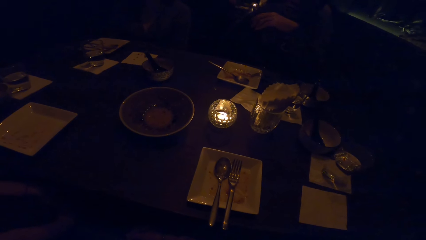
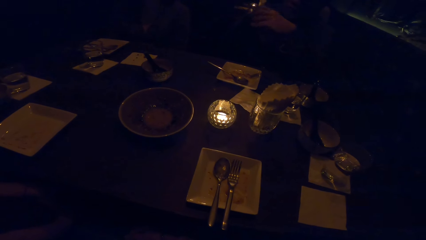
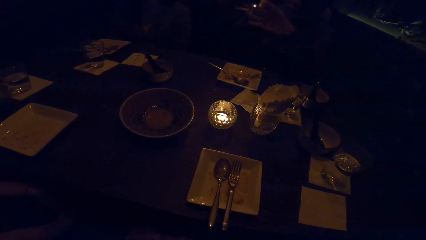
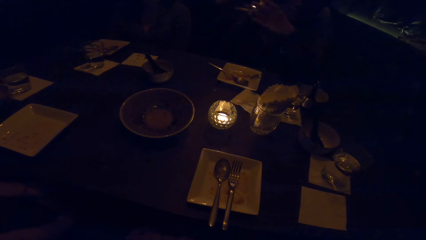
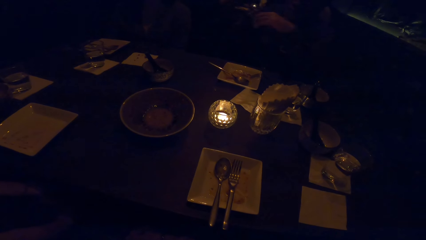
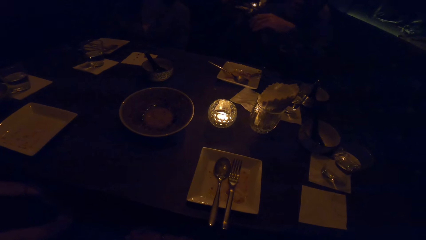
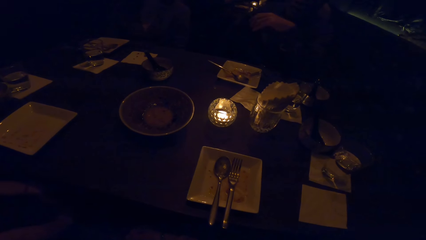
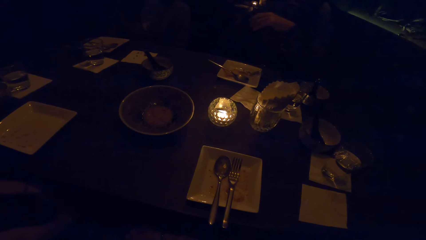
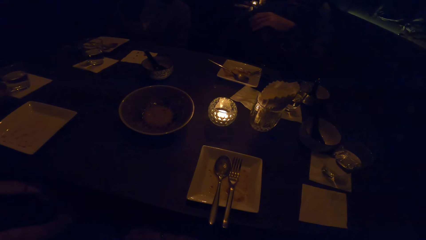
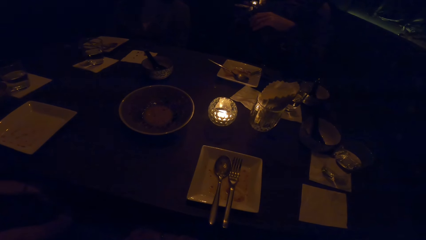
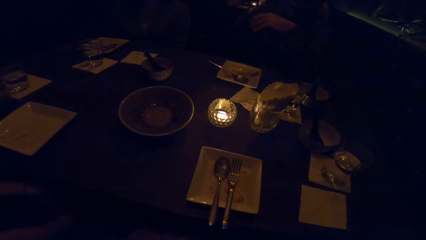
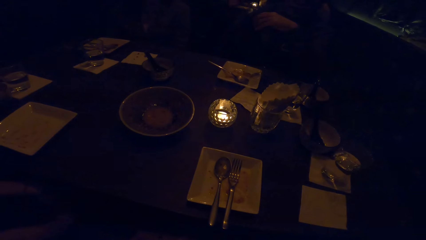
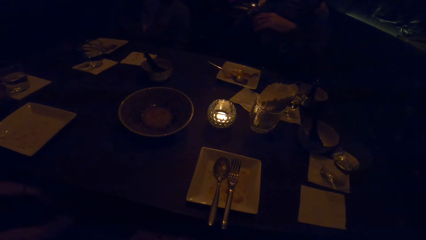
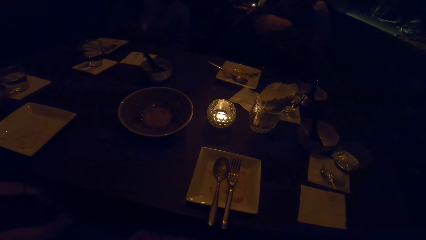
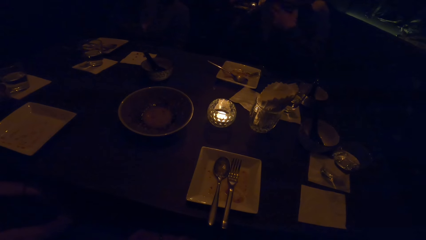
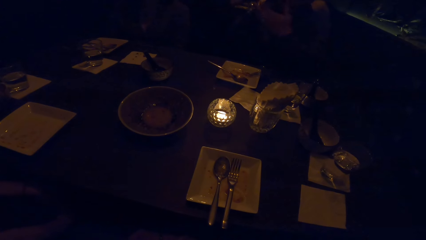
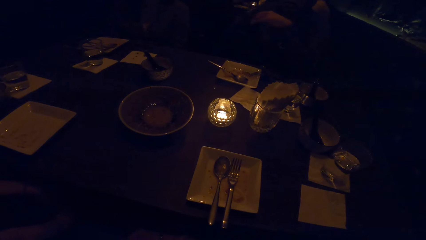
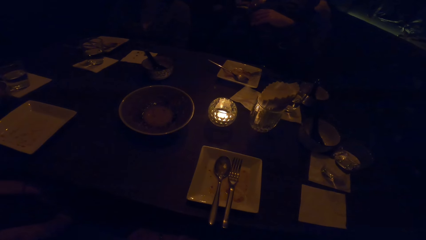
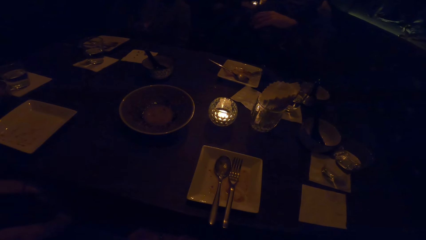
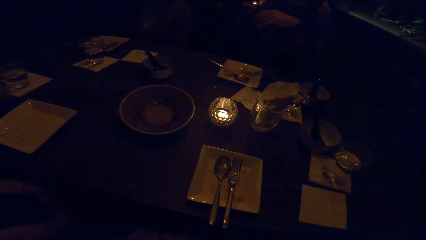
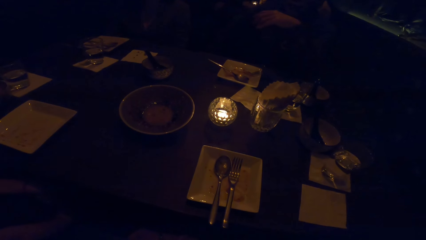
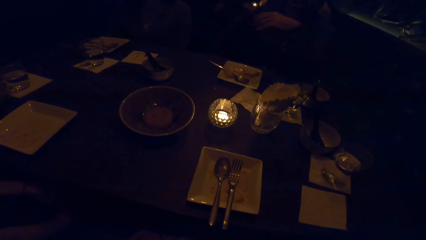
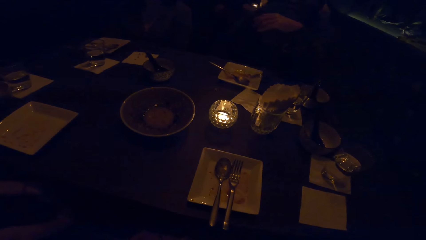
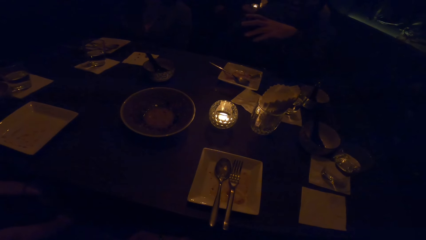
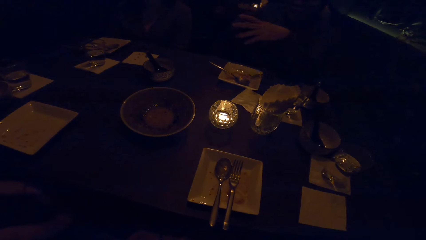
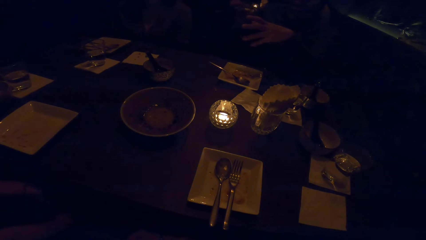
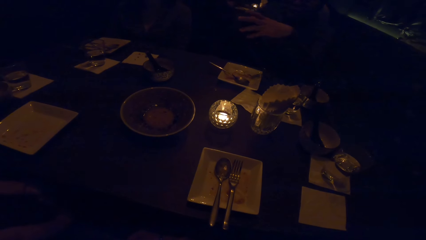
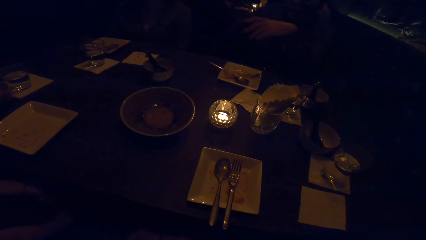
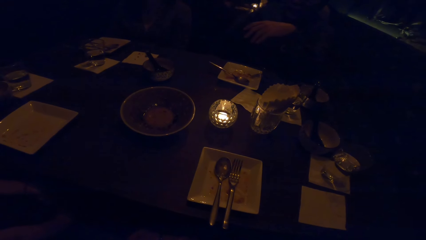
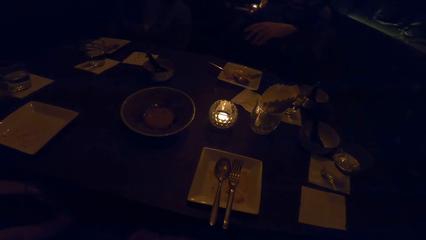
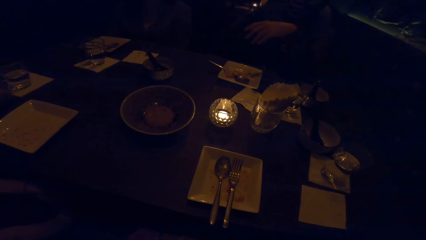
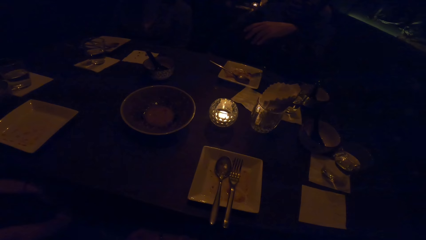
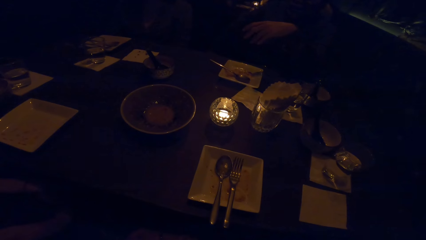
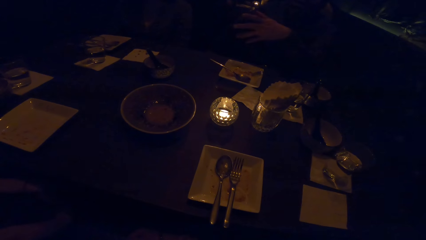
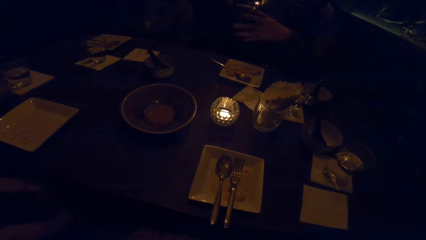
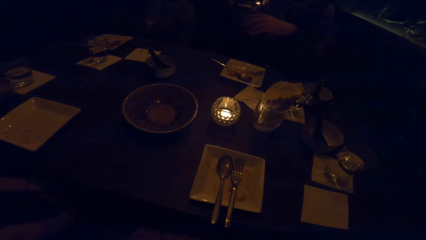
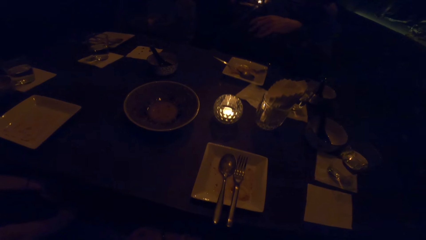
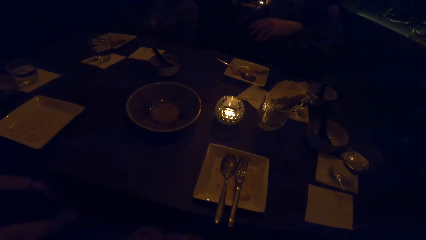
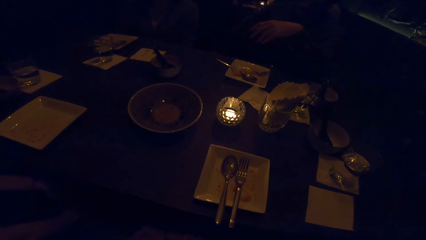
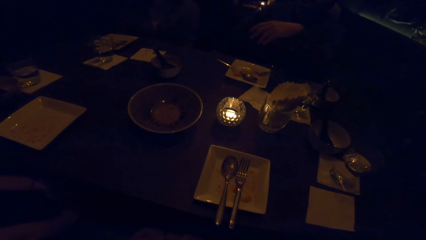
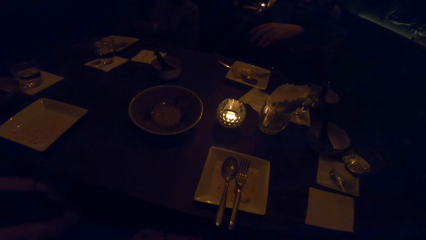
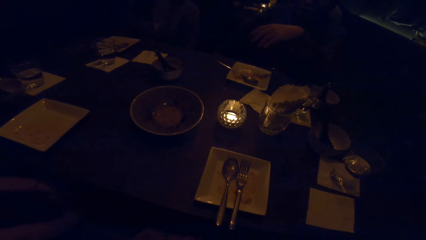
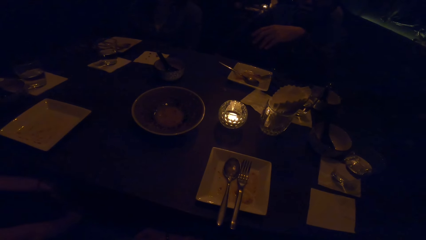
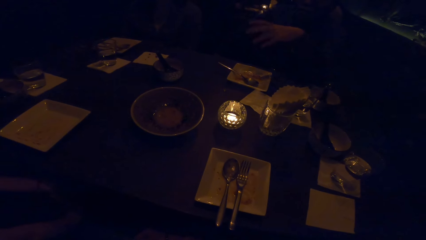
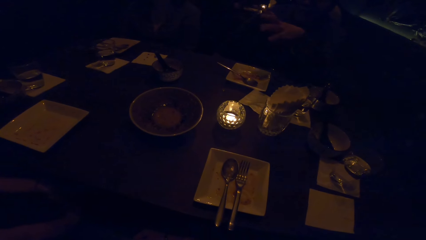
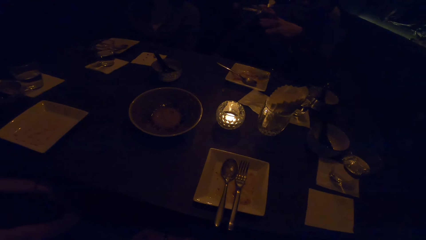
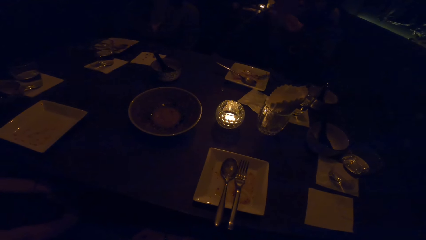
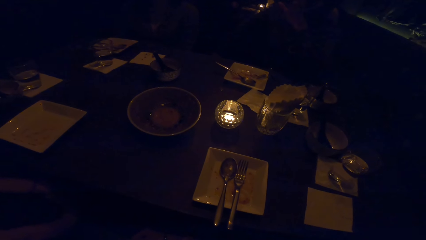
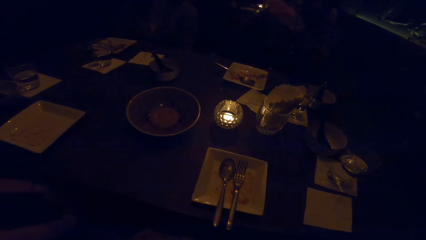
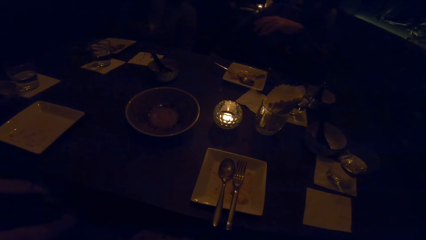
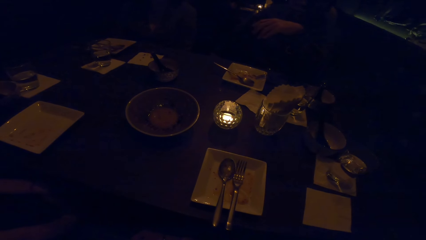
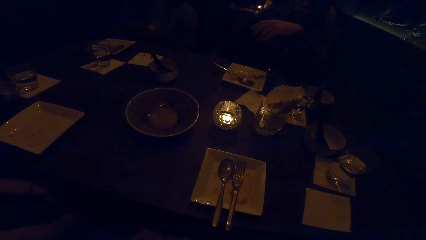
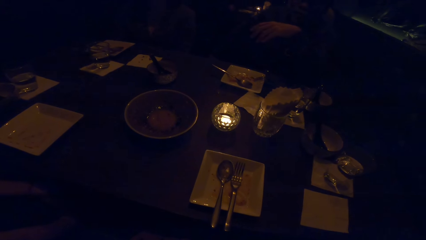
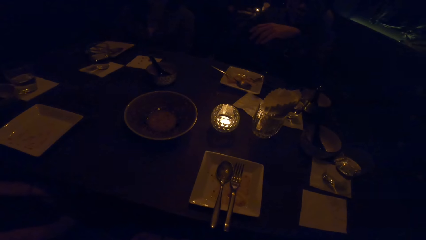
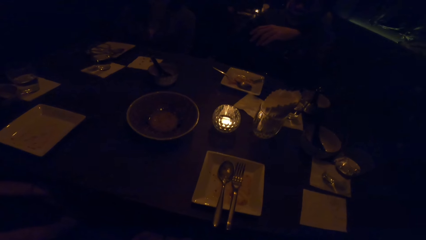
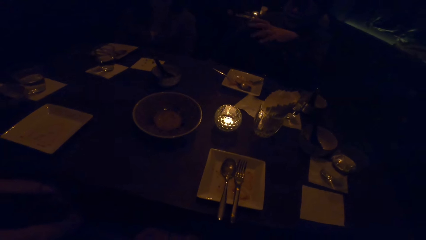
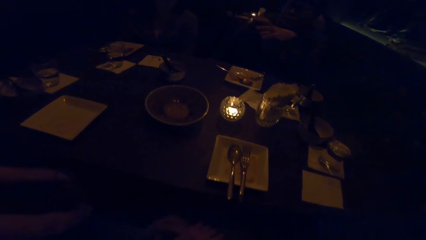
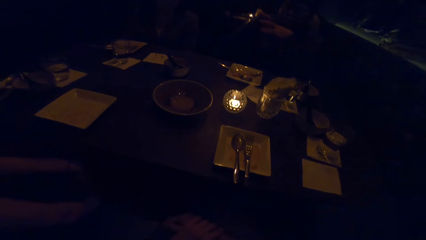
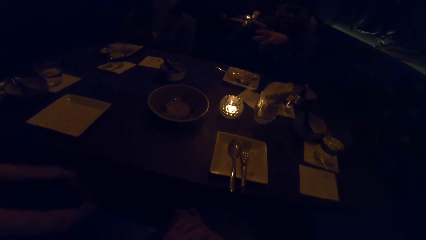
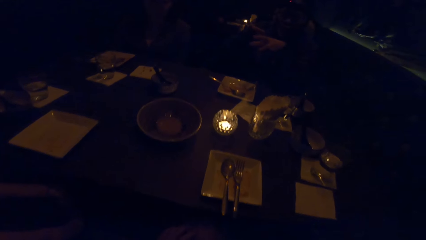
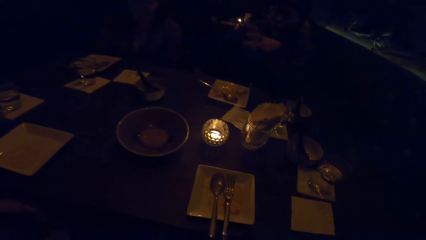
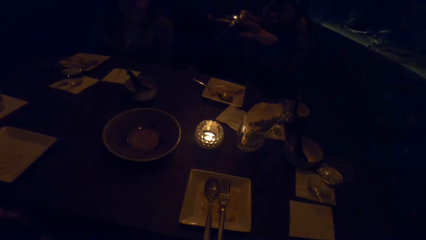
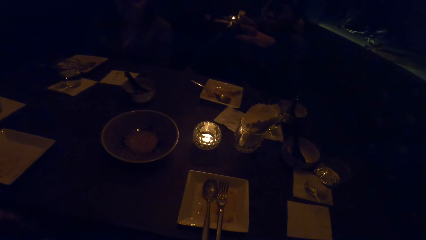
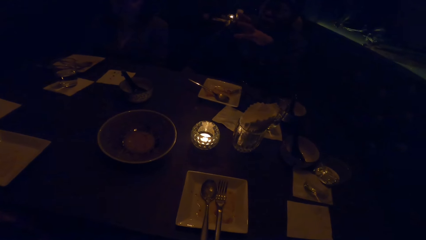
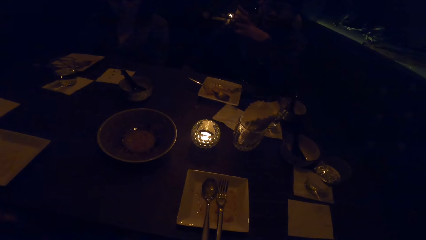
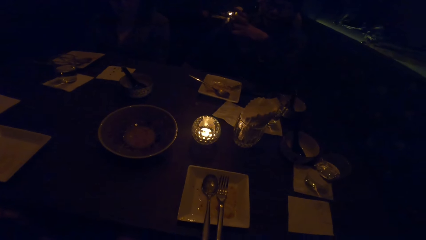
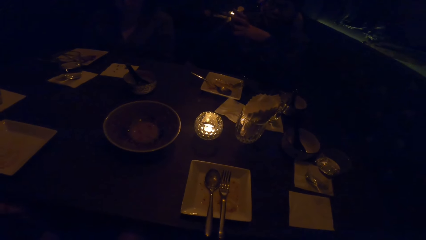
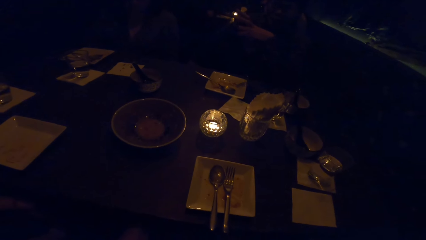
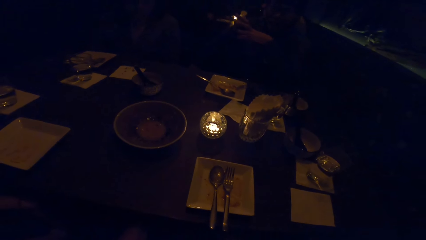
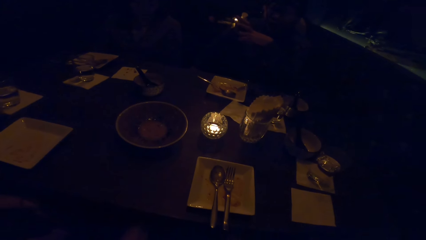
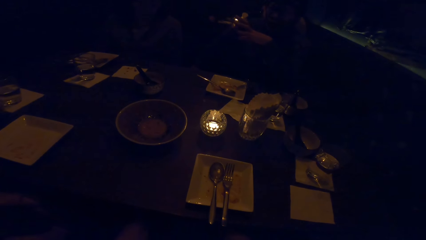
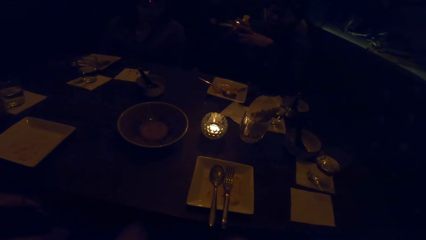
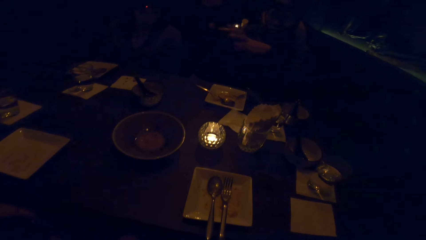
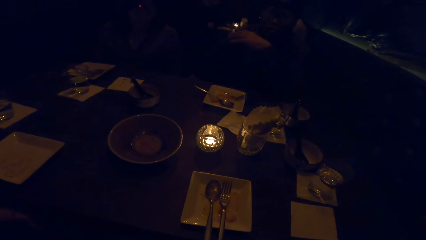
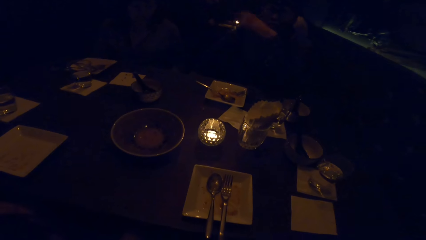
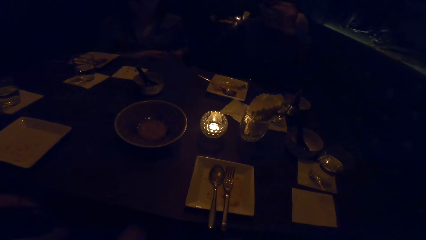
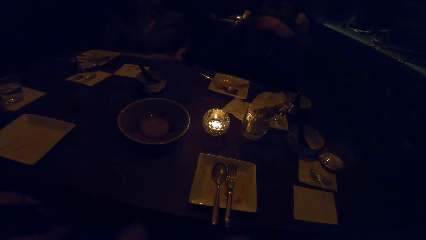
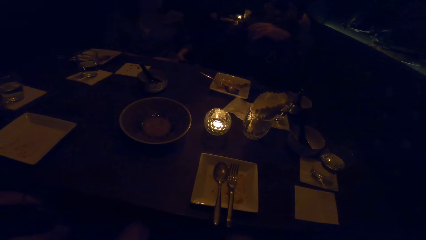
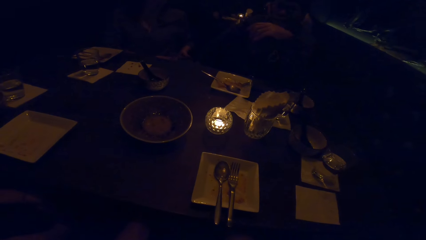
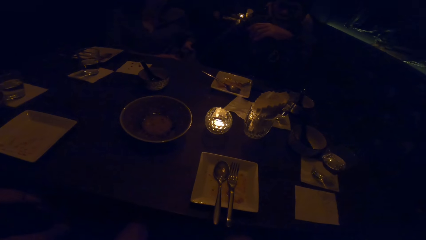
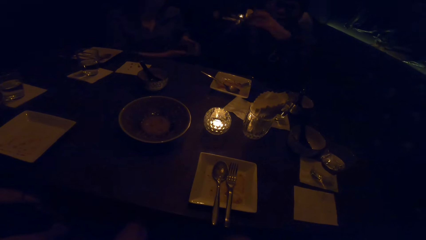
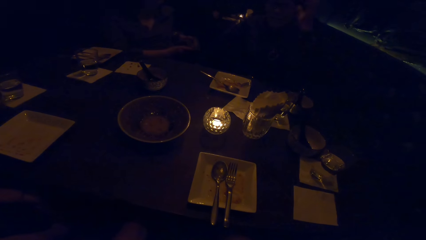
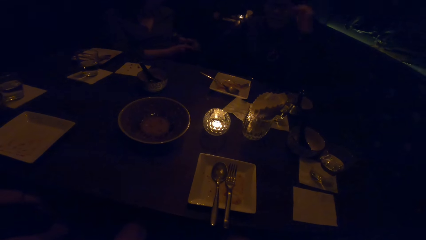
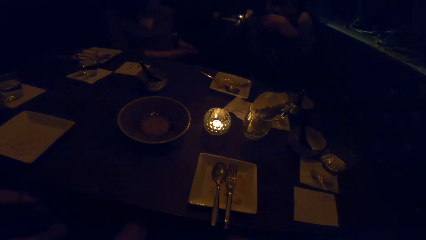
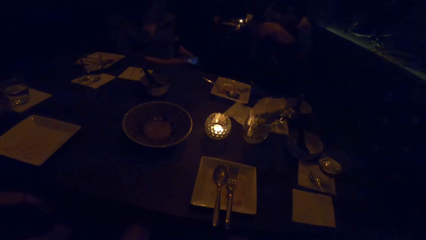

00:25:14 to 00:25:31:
A person gestures with the left hand. The person talks. The camera wearer looks at the table.
